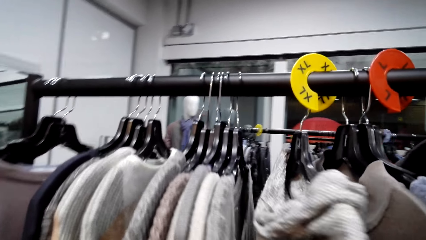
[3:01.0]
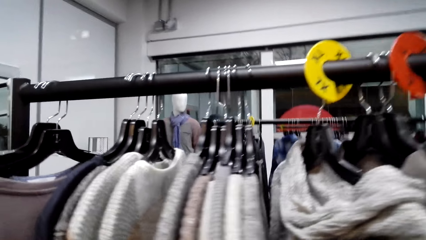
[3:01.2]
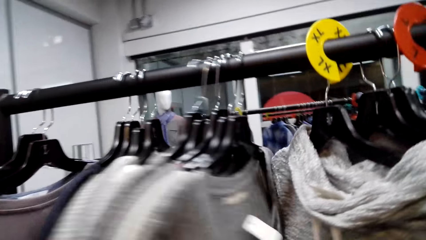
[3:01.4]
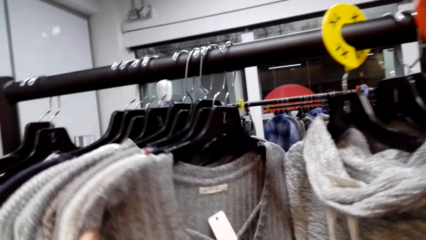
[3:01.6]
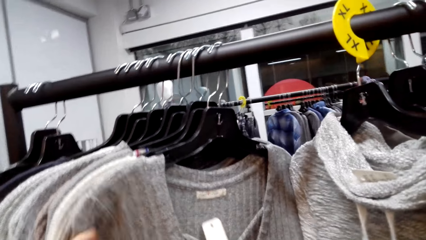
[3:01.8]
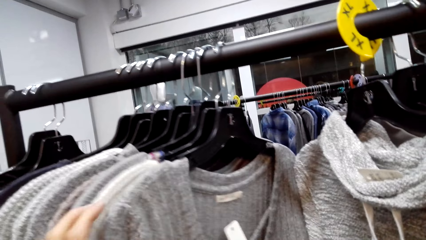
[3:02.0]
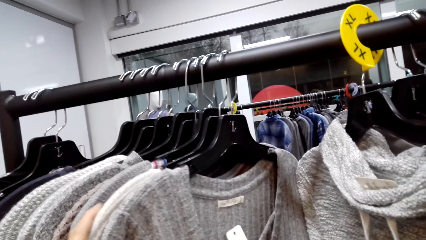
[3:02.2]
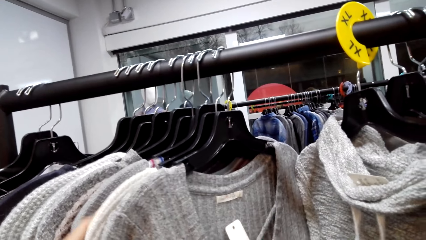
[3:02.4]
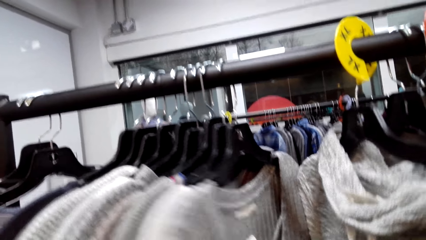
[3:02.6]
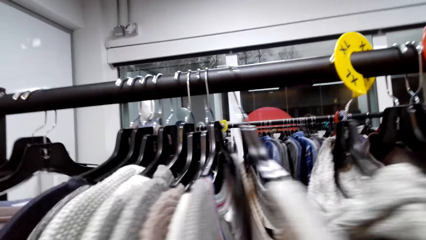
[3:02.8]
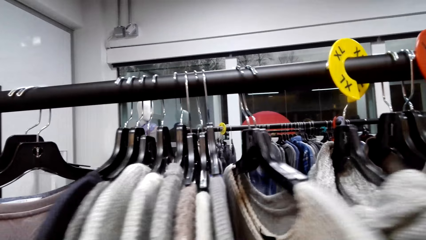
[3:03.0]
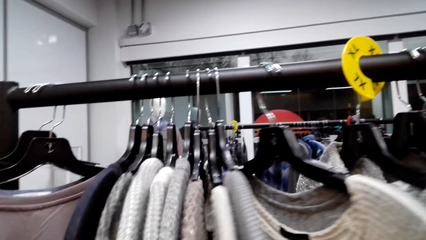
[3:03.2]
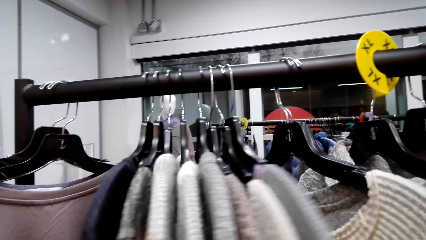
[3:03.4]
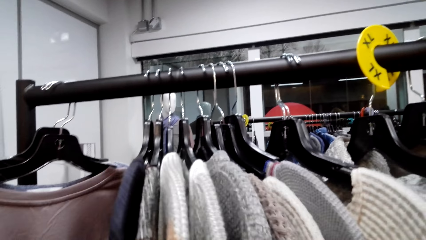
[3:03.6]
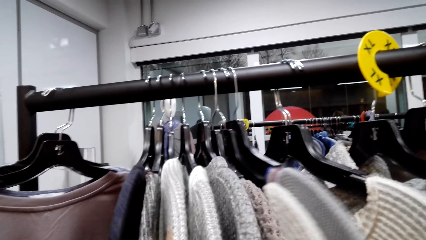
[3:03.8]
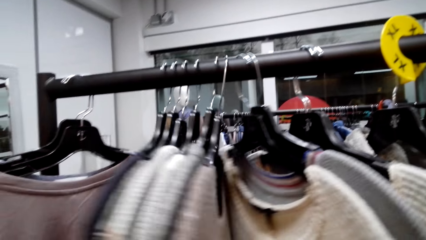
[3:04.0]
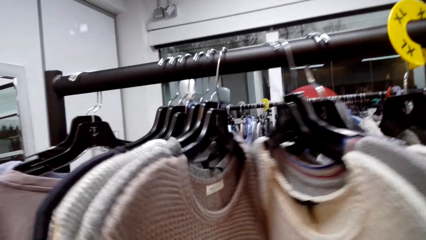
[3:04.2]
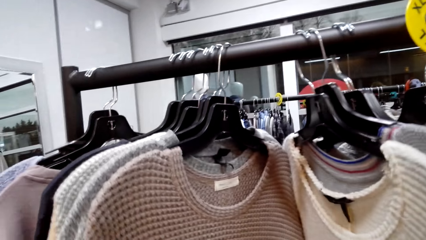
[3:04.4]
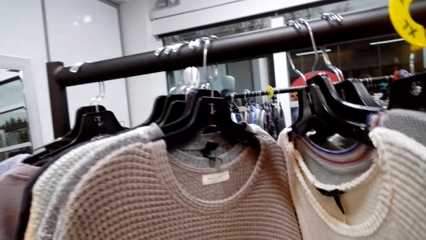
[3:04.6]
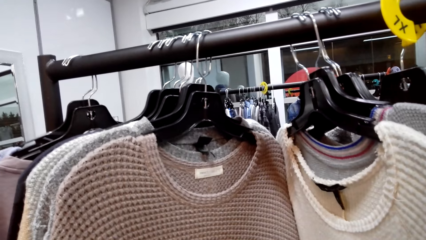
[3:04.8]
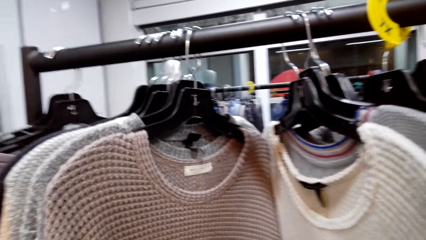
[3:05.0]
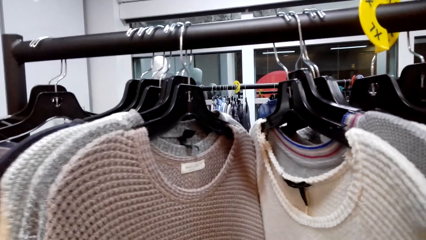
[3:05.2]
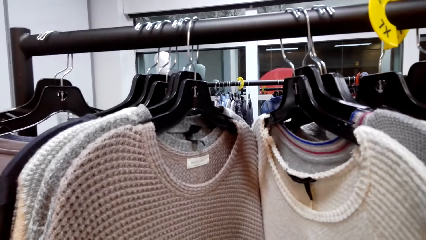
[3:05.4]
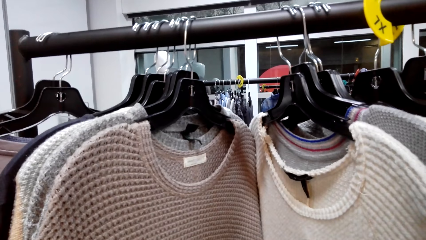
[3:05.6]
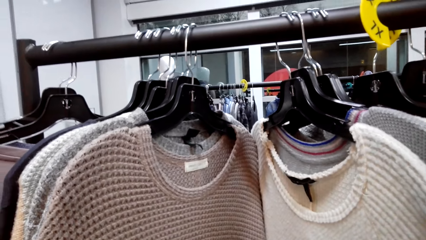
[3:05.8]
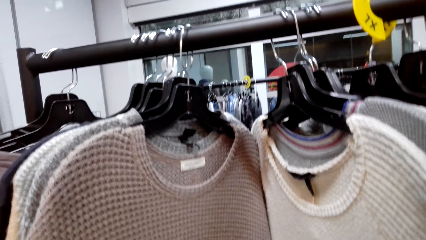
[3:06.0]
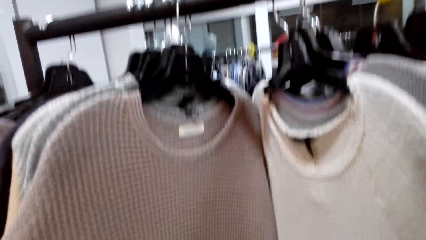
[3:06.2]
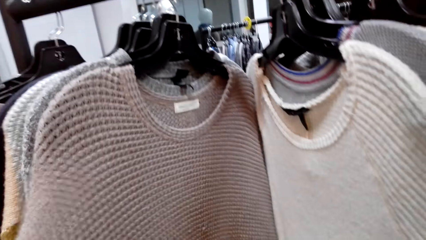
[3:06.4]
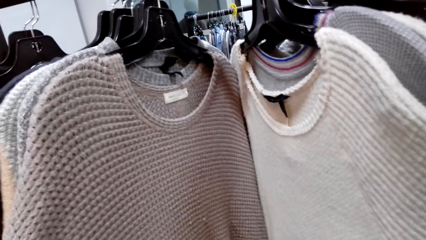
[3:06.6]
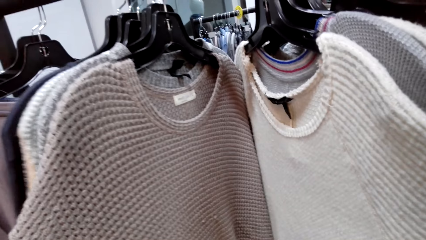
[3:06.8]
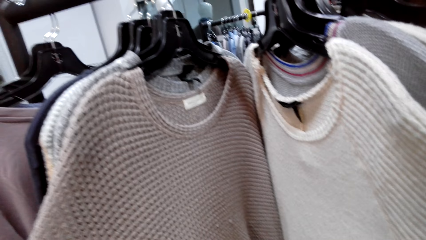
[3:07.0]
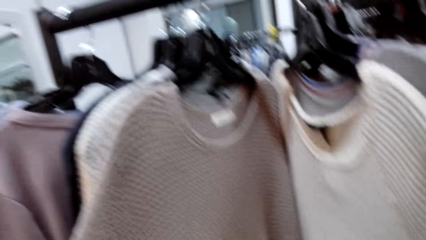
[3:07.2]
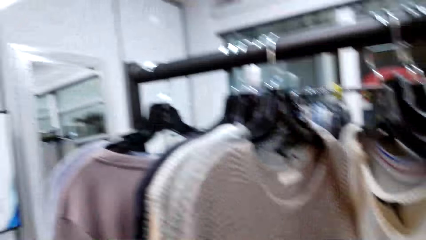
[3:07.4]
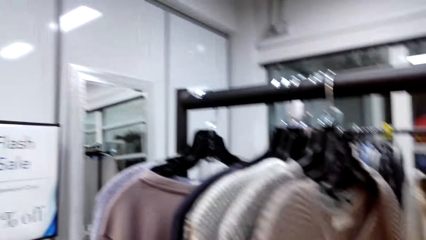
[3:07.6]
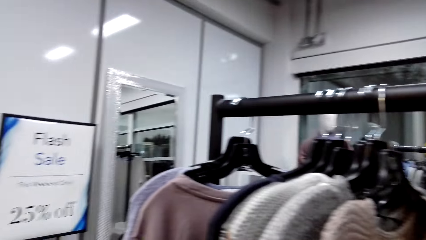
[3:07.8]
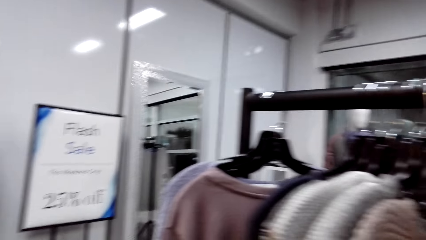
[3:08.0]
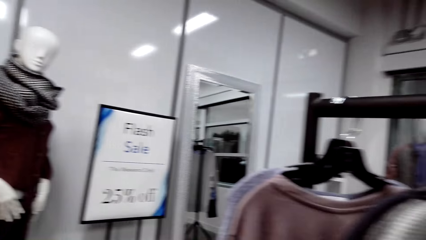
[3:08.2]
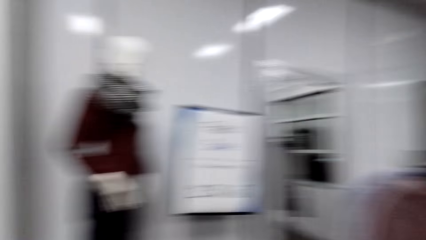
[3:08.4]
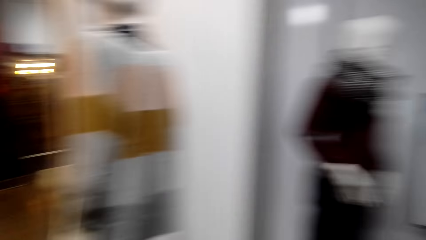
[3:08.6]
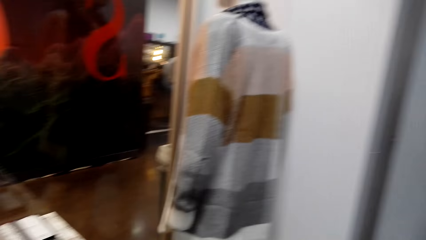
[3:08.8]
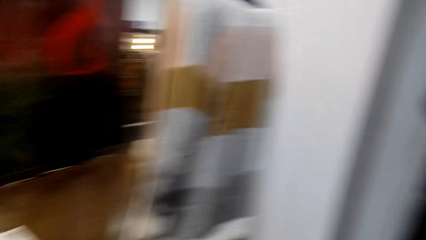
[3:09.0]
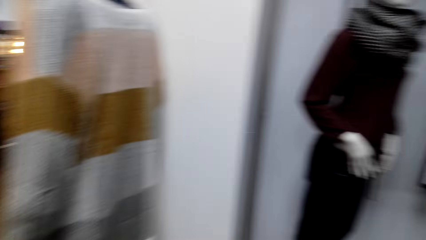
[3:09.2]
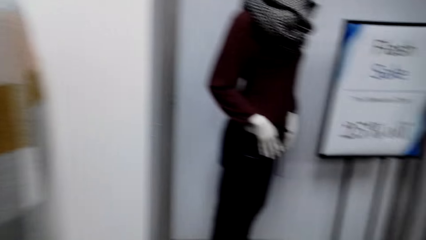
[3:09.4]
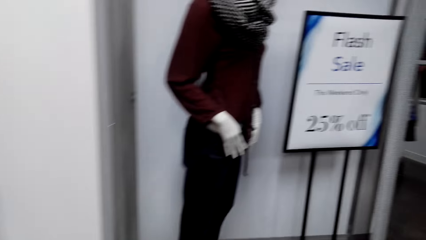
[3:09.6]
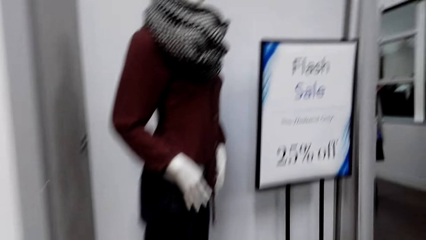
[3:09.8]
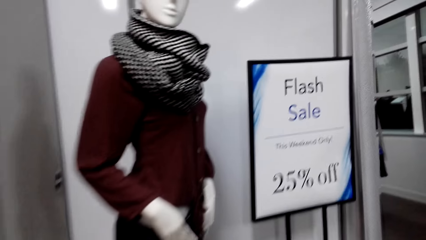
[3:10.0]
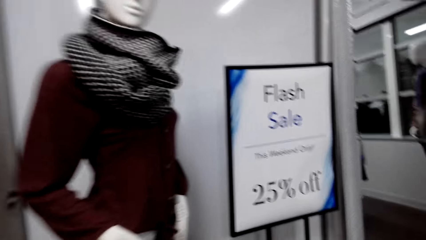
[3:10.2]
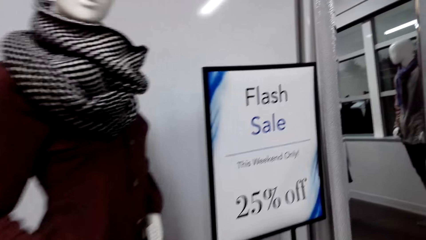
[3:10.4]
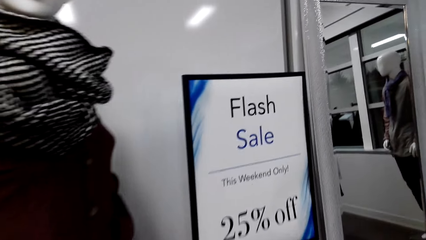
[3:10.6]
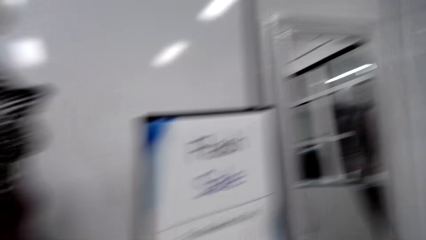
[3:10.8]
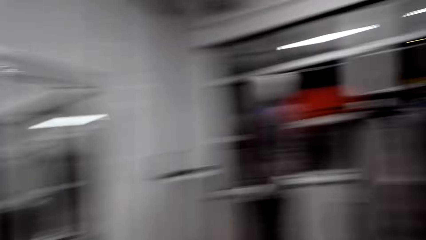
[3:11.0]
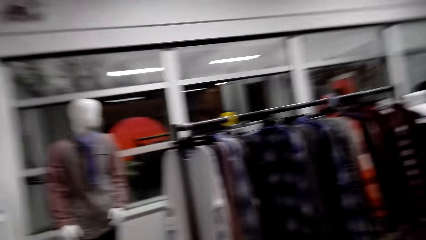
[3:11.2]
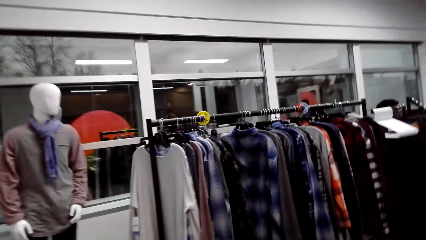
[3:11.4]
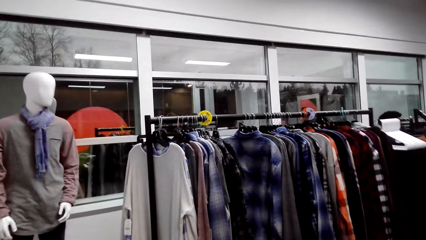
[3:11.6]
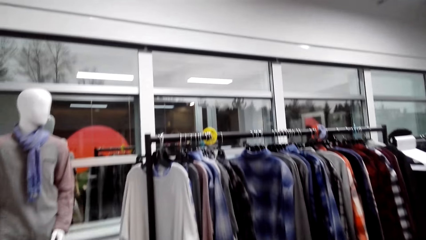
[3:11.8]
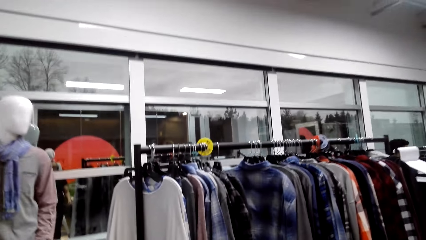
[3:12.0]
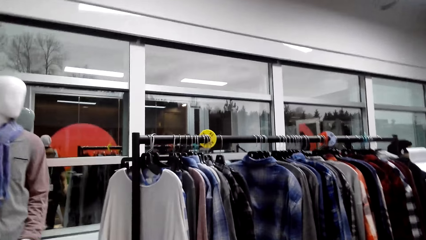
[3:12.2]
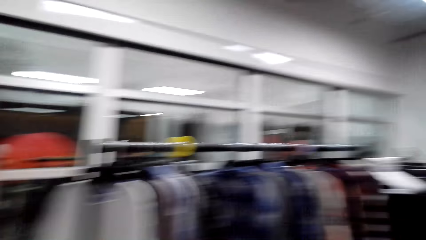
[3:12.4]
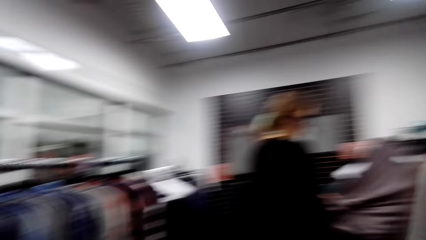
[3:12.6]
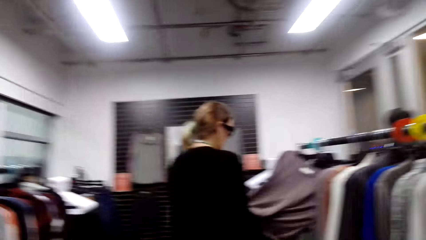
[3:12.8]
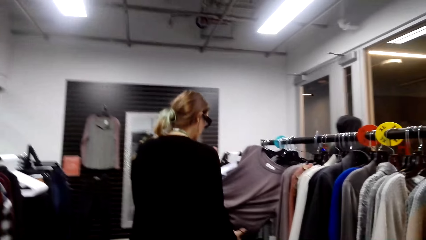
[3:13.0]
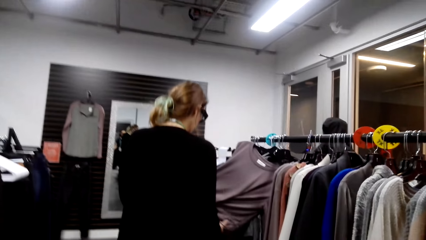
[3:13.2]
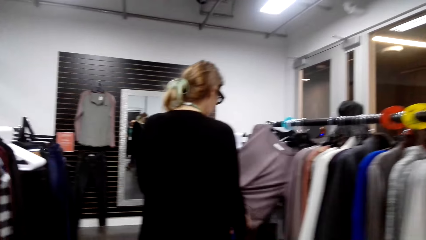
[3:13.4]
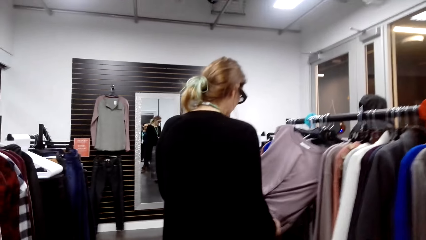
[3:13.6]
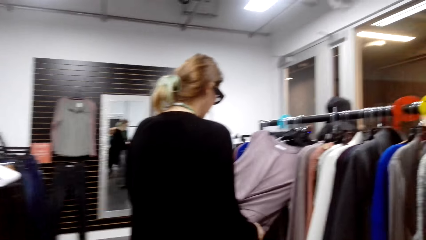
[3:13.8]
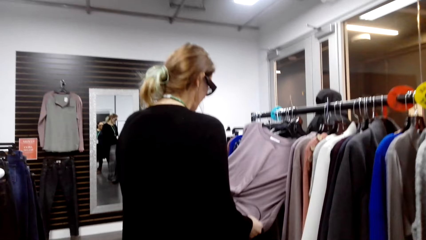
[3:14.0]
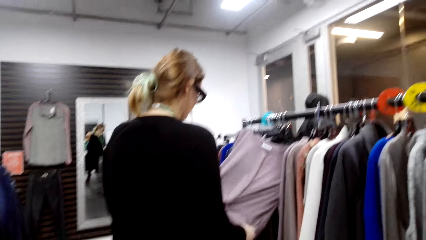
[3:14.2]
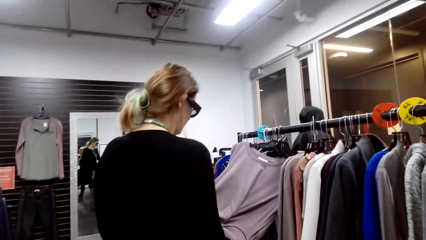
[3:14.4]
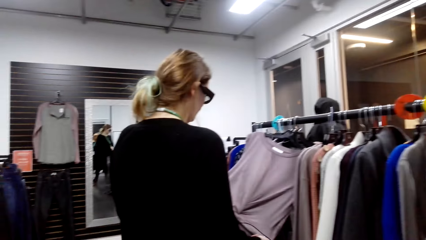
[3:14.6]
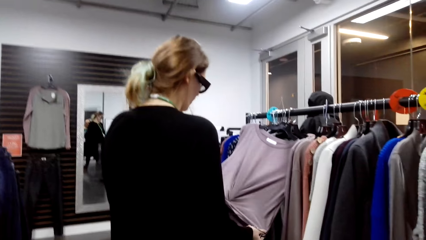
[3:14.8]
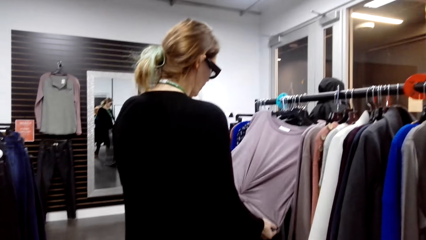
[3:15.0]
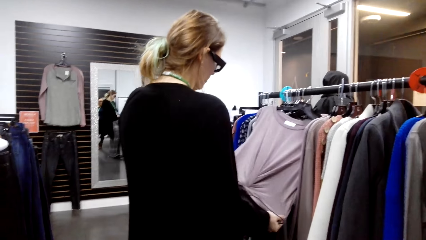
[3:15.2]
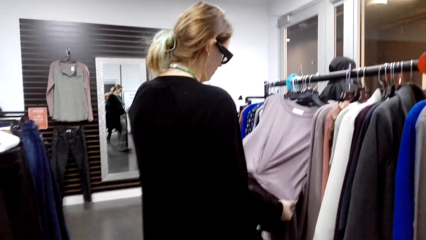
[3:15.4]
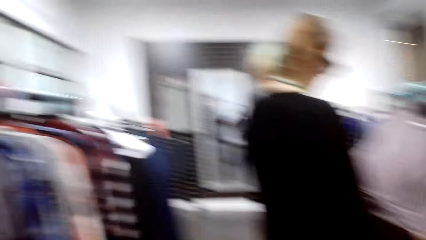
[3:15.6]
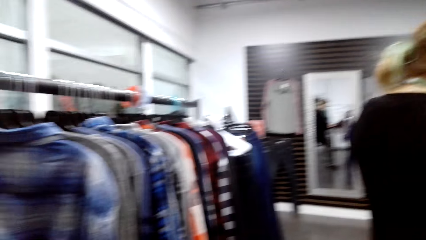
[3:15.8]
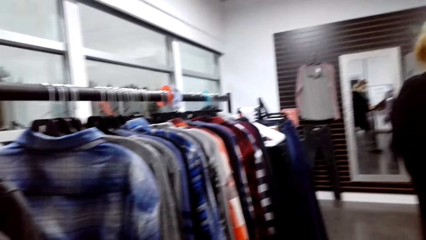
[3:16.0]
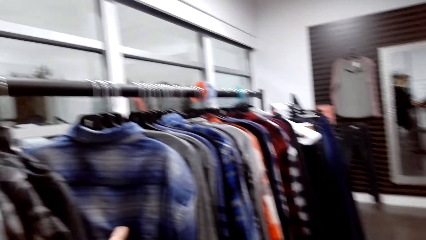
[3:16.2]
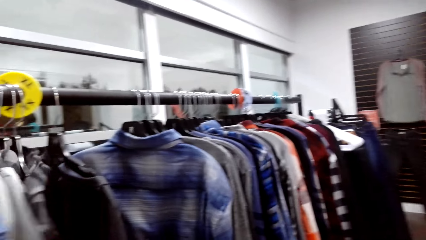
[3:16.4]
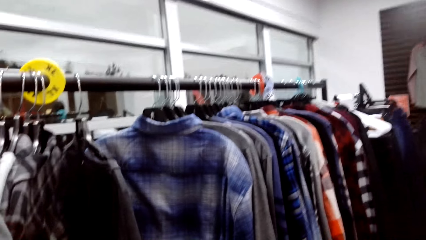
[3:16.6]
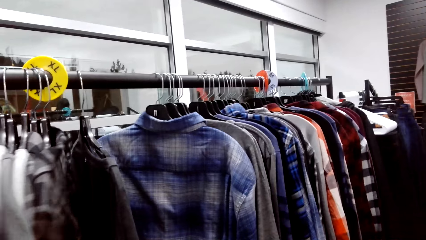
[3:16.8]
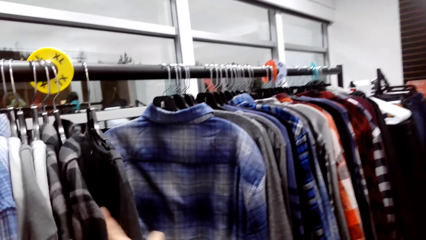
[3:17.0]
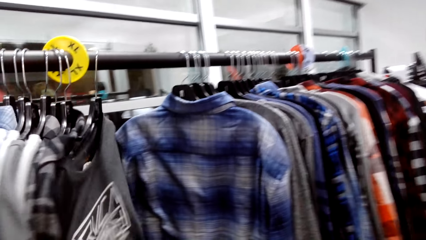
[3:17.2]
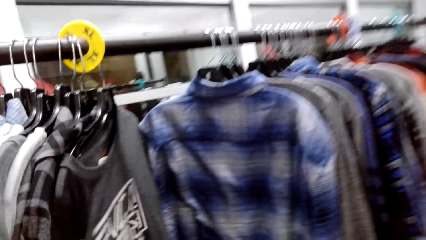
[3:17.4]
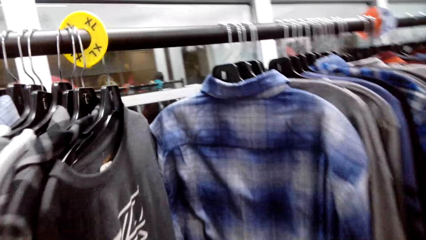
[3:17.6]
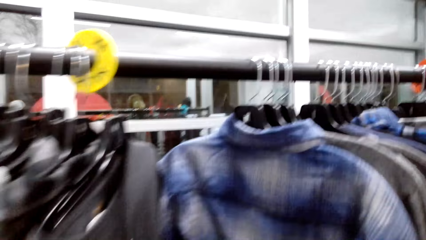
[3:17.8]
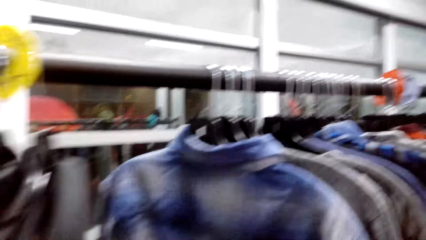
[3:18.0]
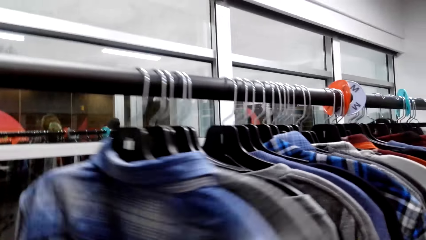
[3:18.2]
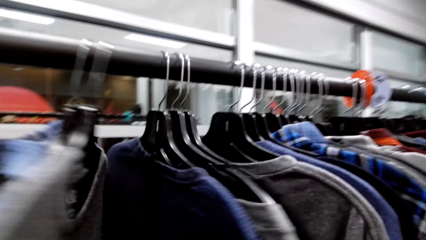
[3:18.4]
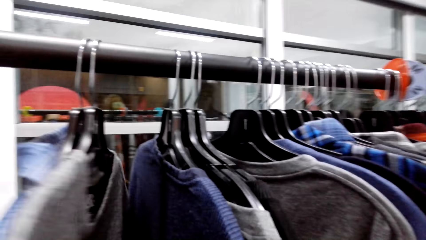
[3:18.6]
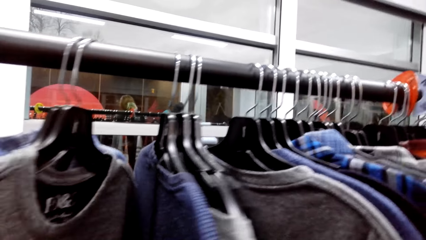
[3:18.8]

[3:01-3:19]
The camera wearer walks. A woman looks at the cloth on the clothes stand. The camera wearer looks through the sweaters on the hanger.
